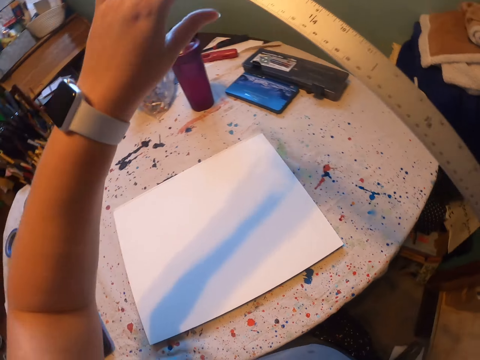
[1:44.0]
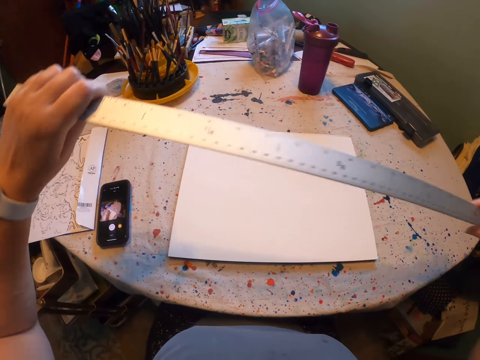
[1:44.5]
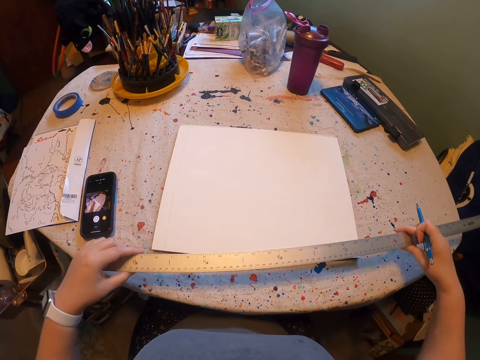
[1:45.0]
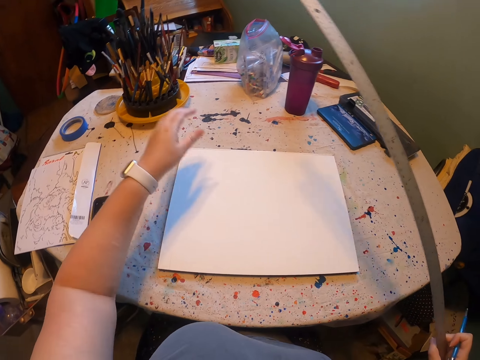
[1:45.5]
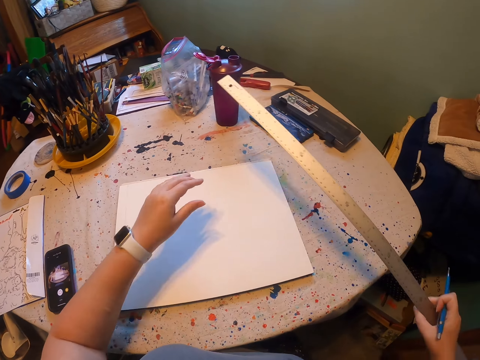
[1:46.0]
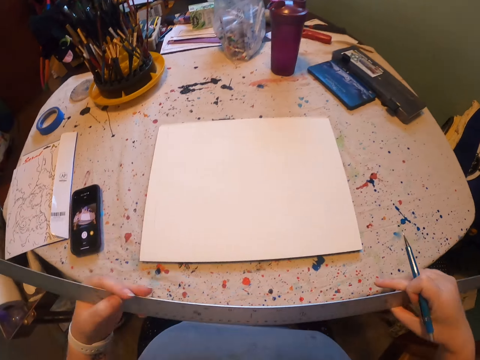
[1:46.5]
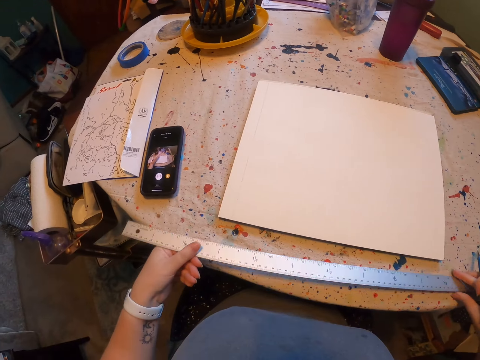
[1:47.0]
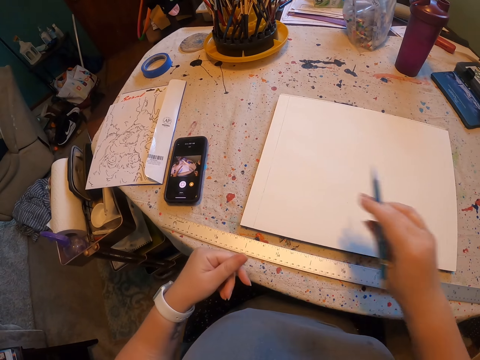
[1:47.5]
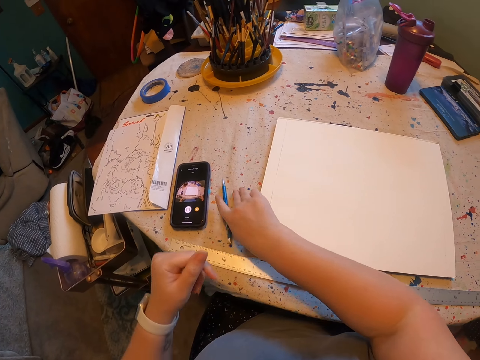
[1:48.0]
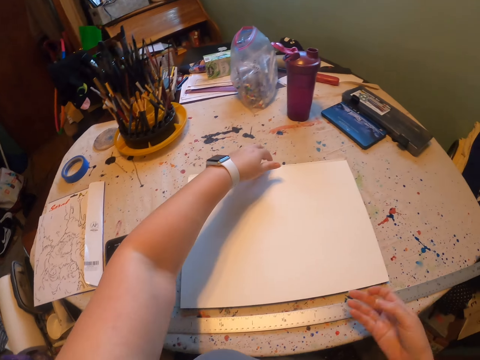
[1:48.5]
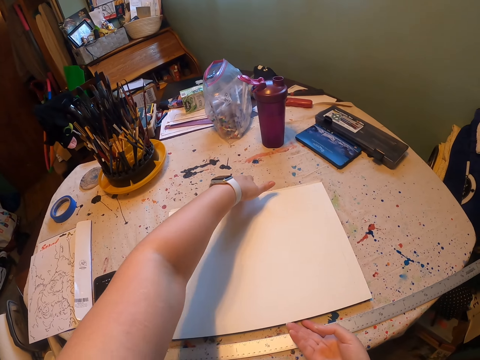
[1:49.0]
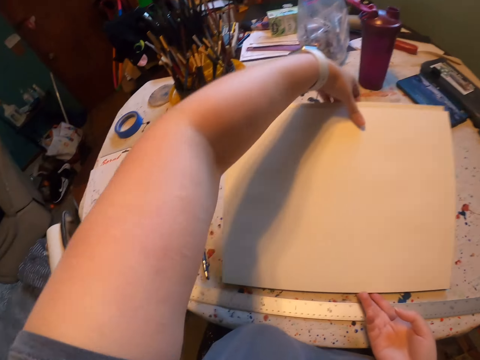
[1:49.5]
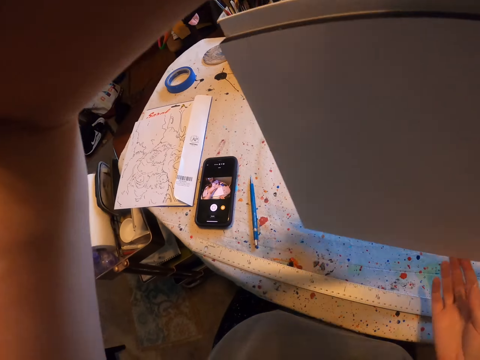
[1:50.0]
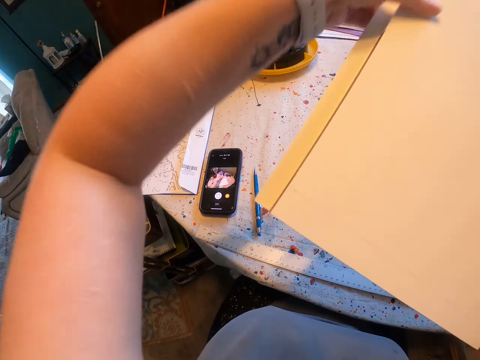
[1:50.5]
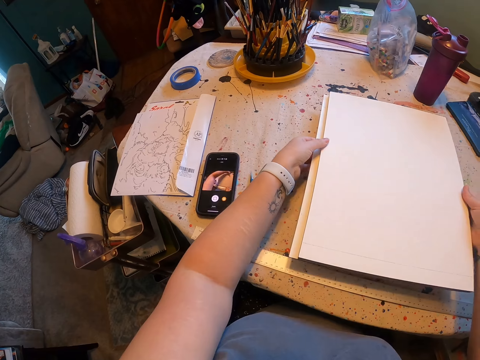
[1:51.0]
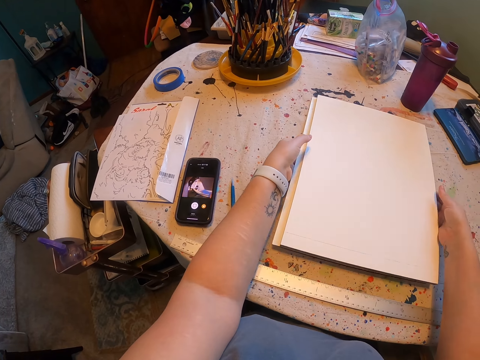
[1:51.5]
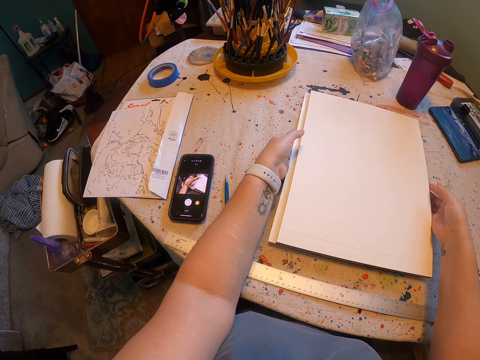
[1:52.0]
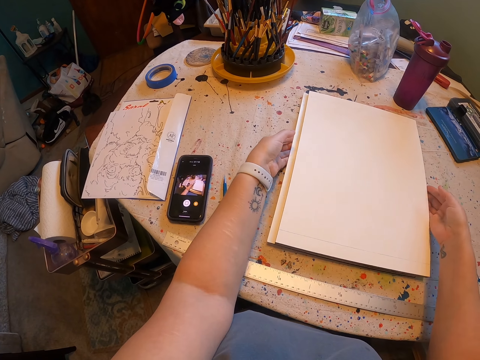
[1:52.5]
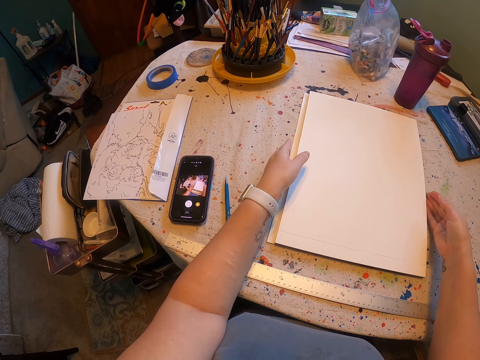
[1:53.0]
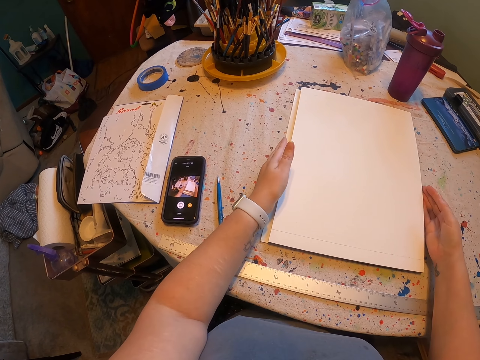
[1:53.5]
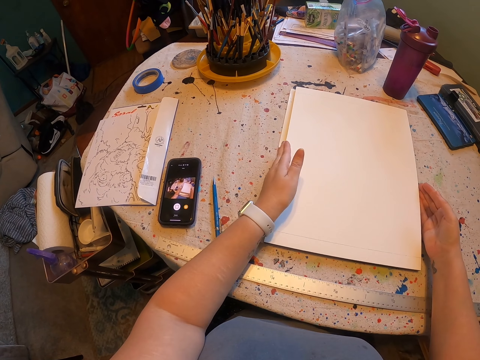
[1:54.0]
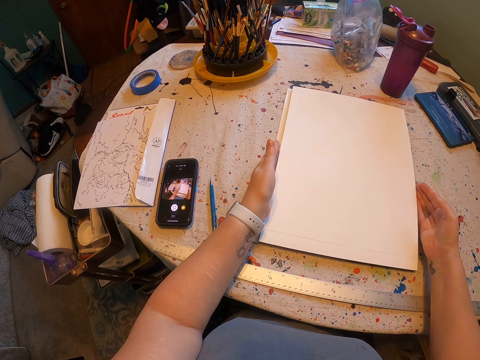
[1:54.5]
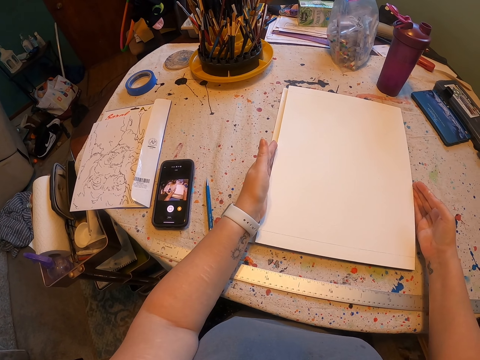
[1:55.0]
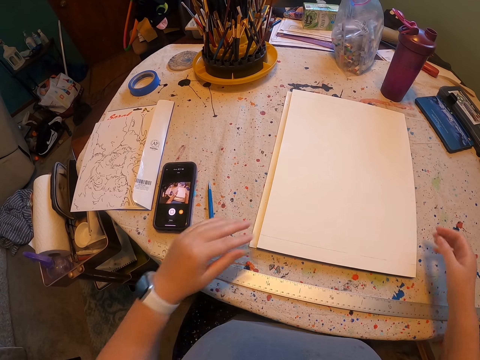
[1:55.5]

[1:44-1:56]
The camera wearer holds the ruler. They move their hands. They put the ruler on the table. They put the pen on the table. They turn the drawing paper. They pick up the paint book. They place the paint book down.

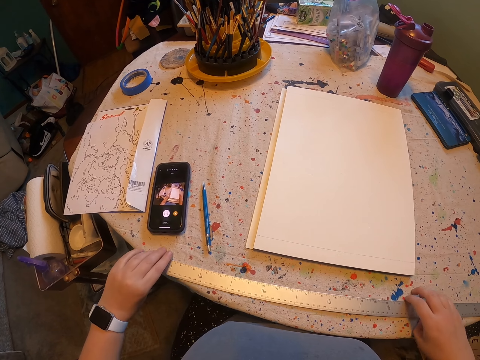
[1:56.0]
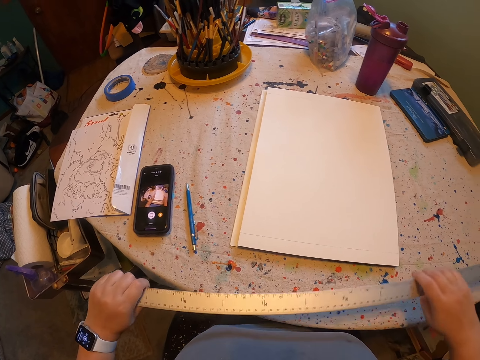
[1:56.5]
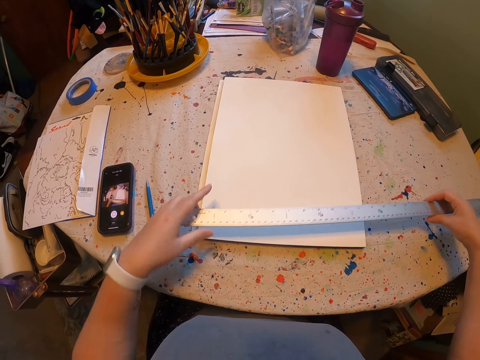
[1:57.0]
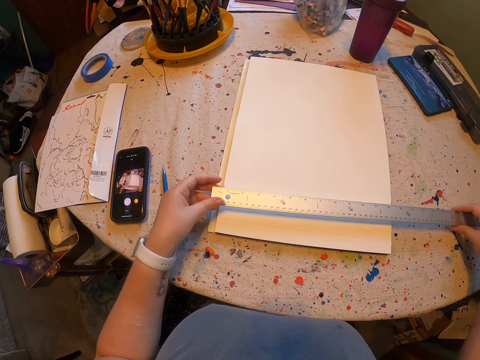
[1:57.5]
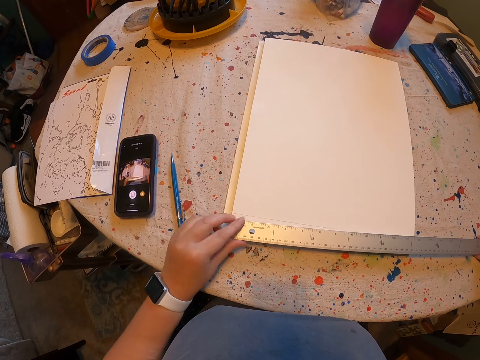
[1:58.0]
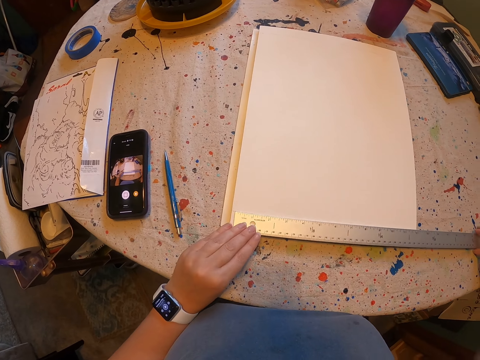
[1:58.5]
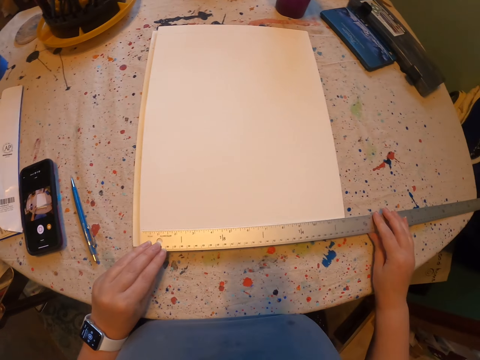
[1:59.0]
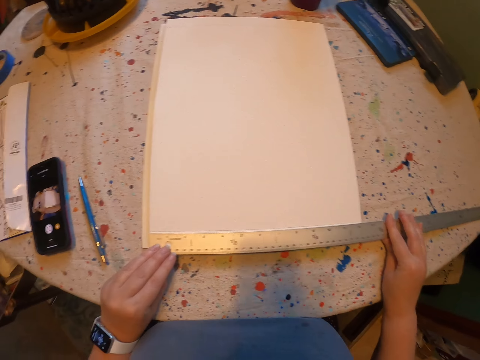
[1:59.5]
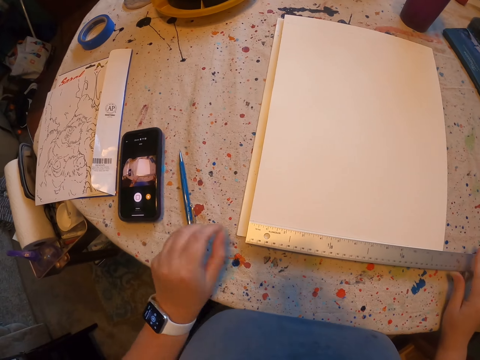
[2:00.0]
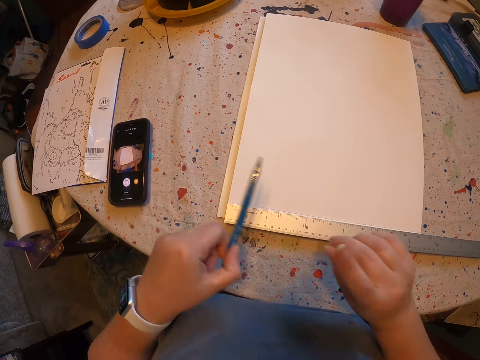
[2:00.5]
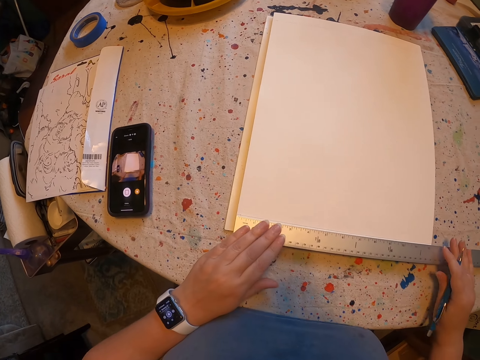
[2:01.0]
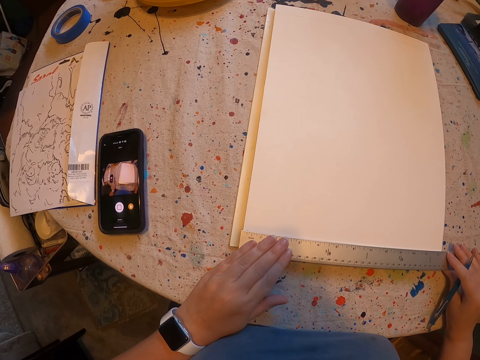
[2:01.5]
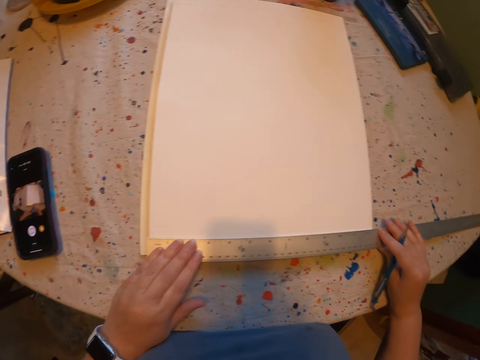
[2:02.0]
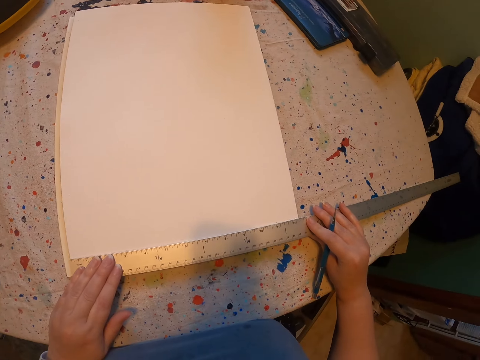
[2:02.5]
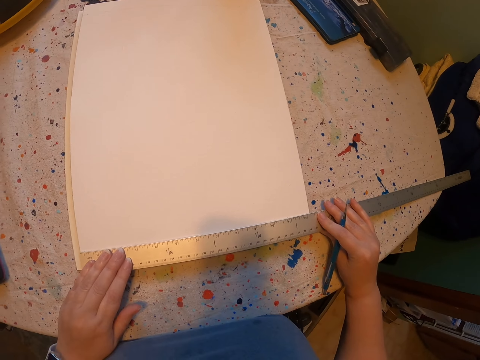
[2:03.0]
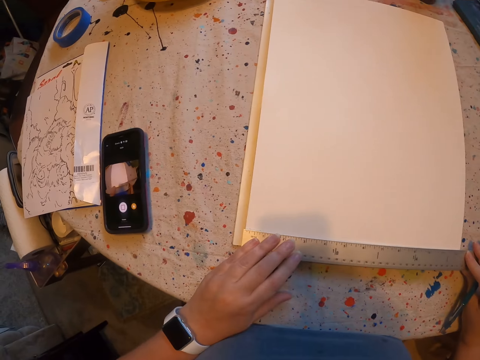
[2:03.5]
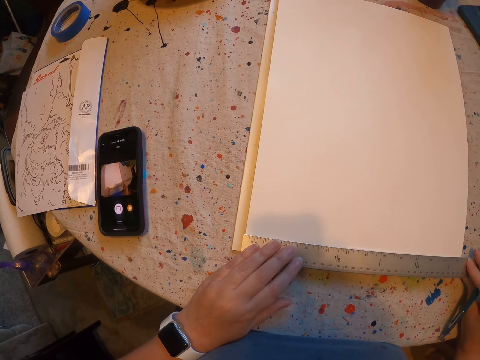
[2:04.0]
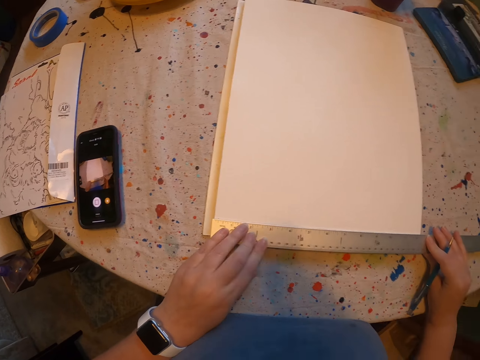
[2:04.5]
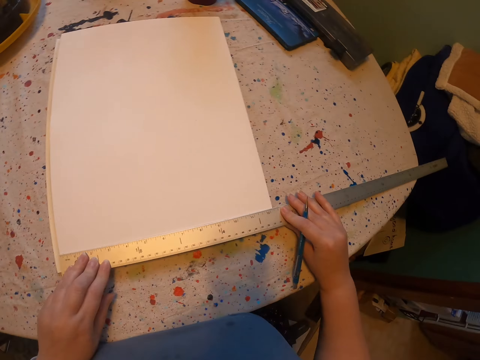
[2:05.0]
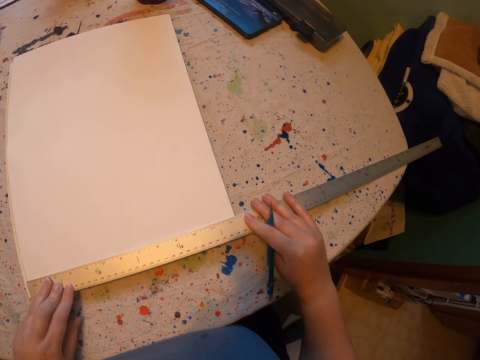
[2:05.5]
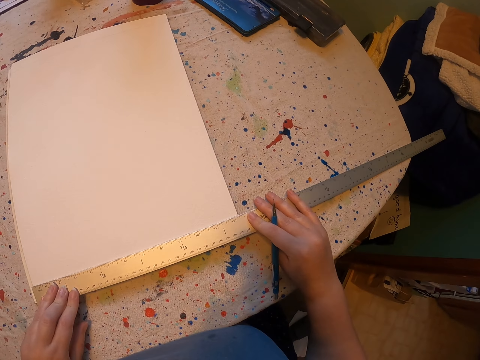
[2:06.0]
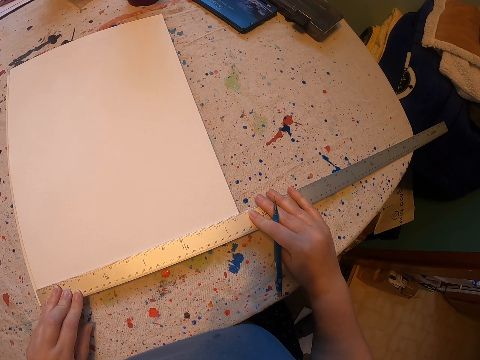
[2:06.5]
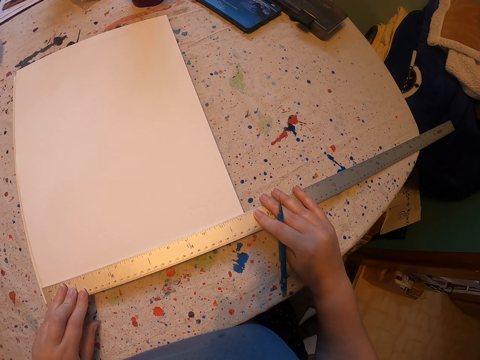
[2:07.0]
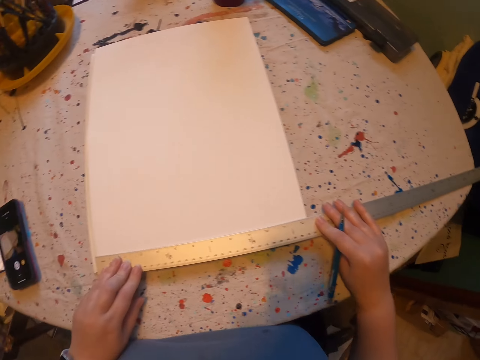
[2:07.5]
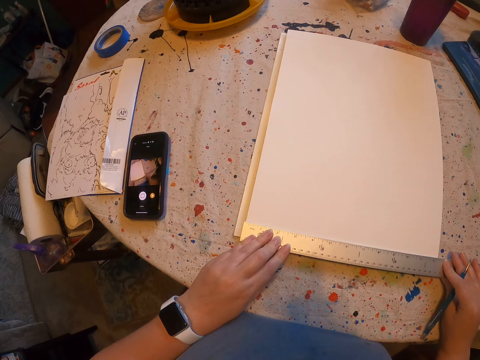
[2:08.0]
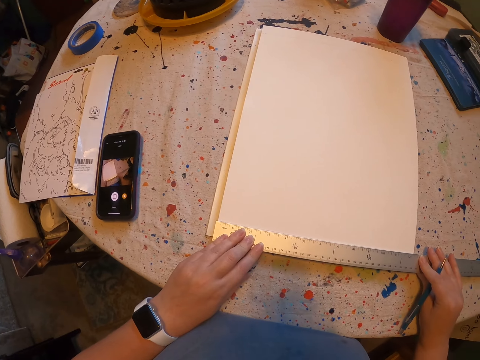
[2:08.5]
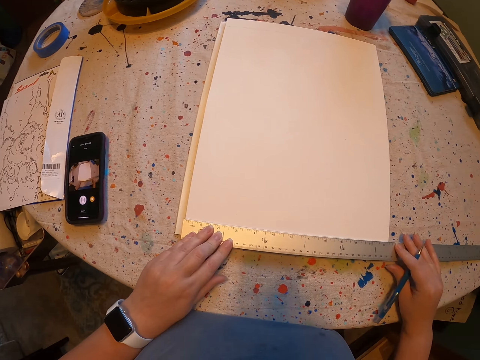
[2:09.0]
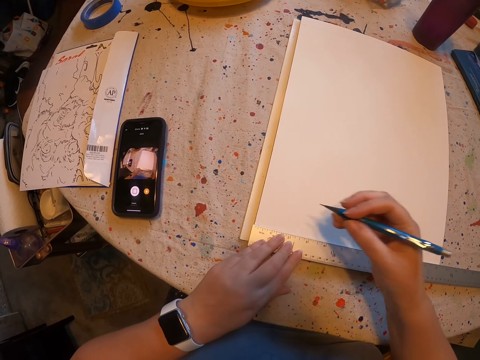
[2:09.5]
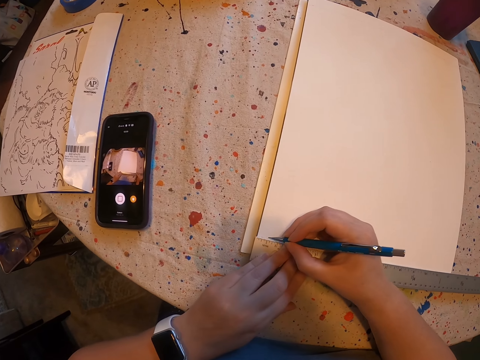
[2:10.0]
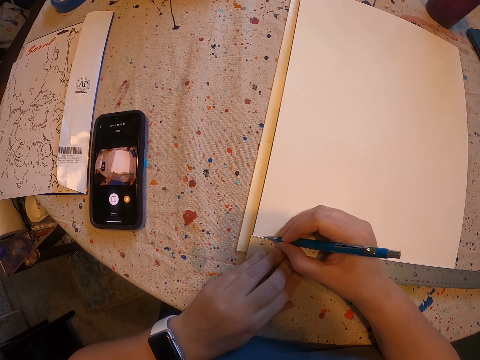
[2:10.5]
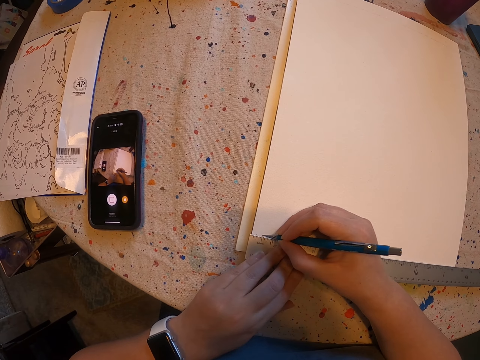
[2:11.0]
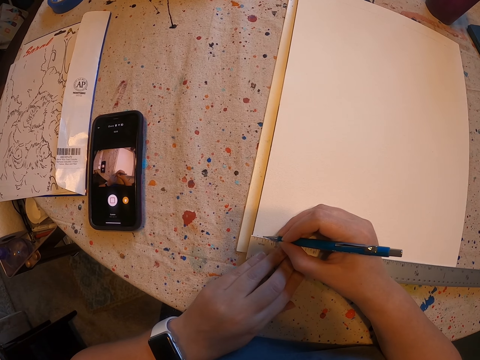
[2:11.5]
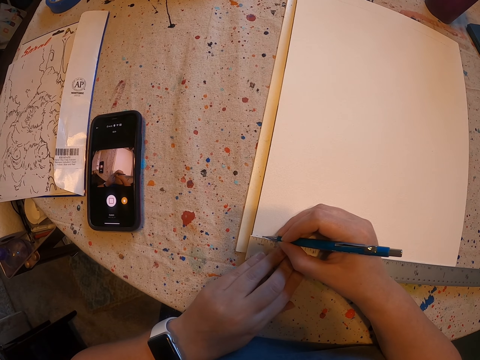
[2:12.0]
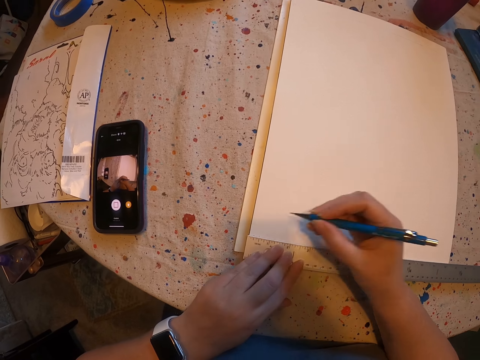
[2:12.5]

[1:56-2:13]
The camera wearer picks up the ruler. They place the ruler on the drawing paper. They pick up the pen. They hold the ruler. They put a mark on the drawing paper.
